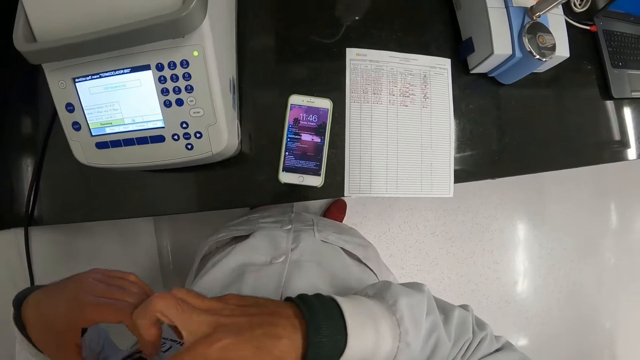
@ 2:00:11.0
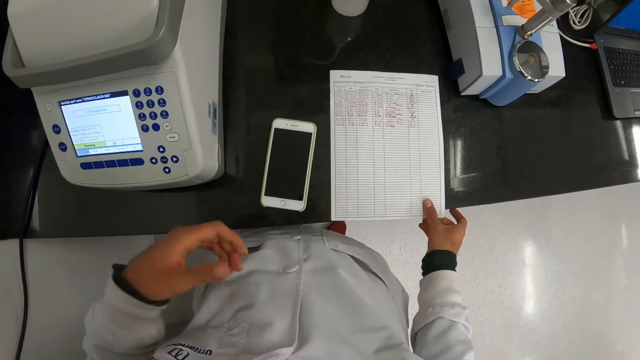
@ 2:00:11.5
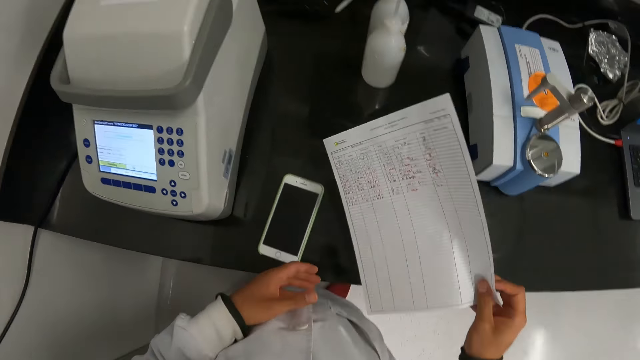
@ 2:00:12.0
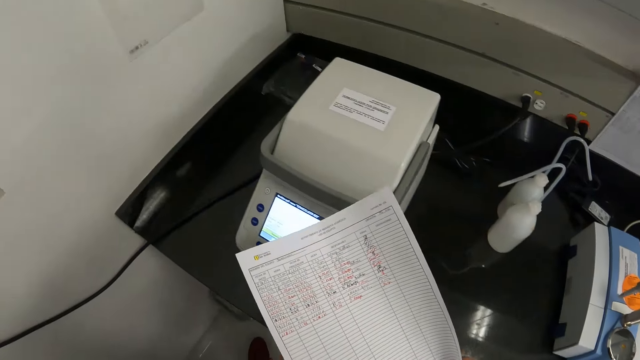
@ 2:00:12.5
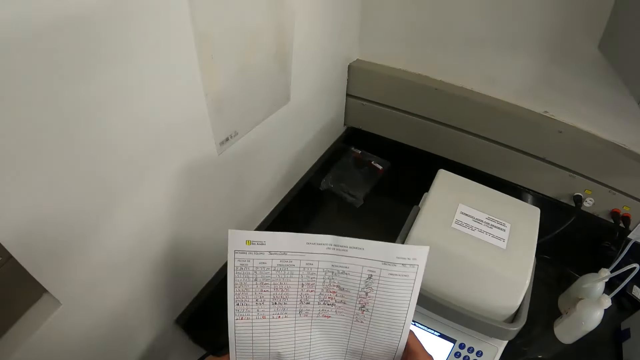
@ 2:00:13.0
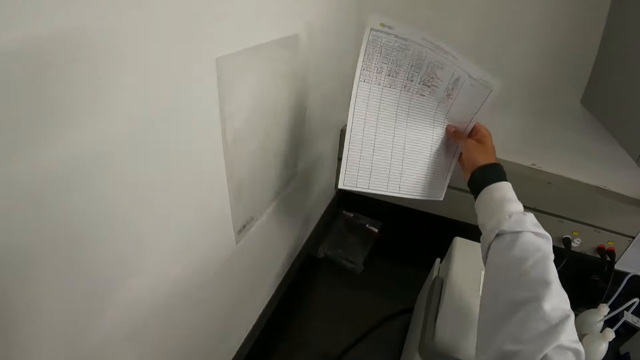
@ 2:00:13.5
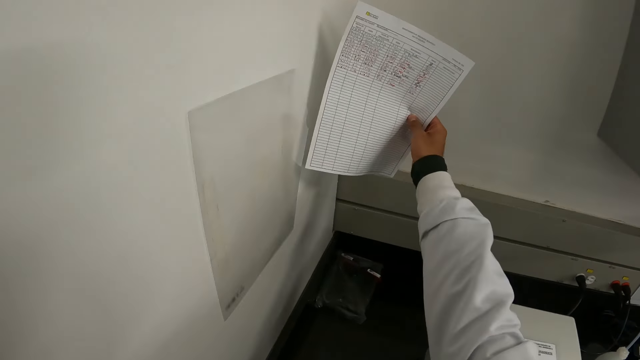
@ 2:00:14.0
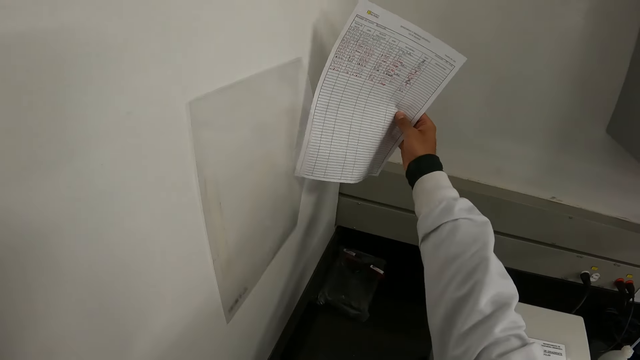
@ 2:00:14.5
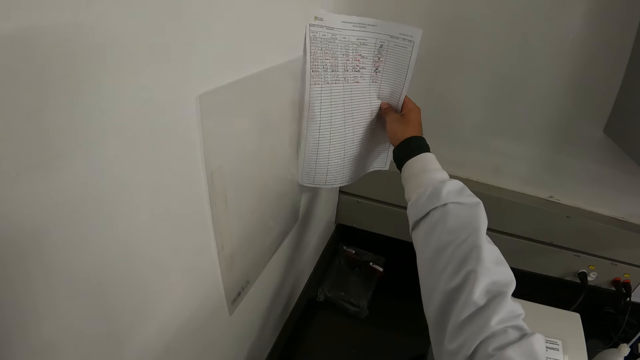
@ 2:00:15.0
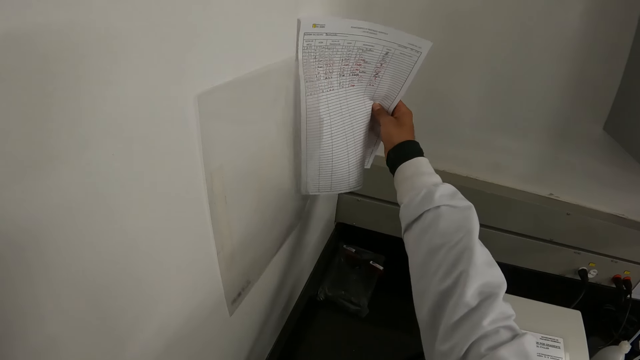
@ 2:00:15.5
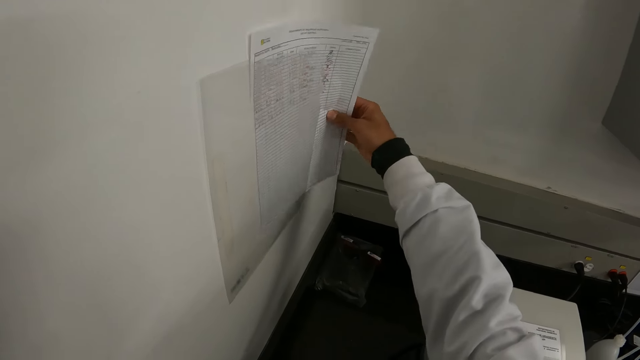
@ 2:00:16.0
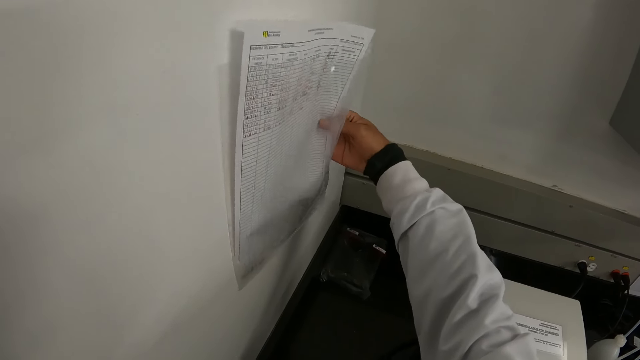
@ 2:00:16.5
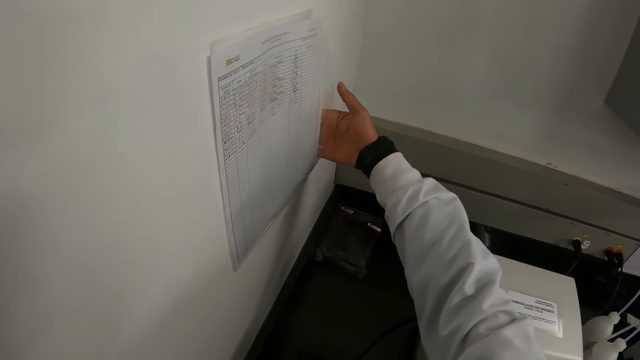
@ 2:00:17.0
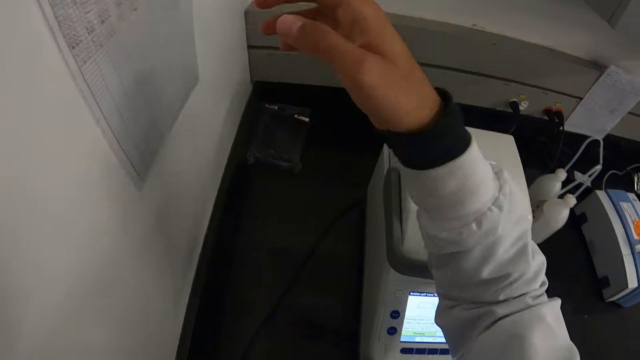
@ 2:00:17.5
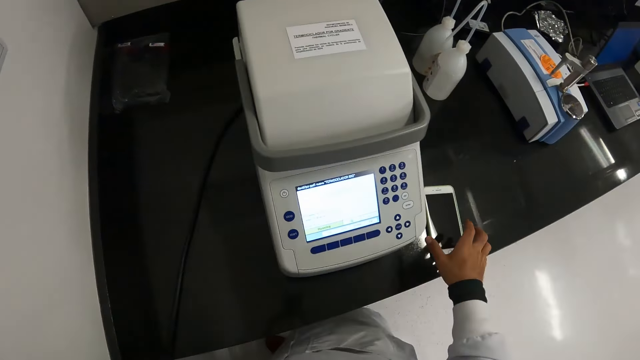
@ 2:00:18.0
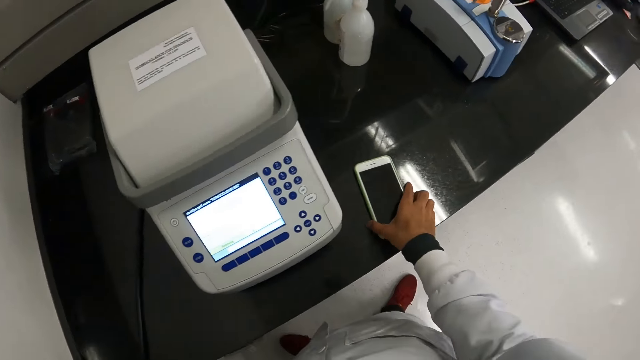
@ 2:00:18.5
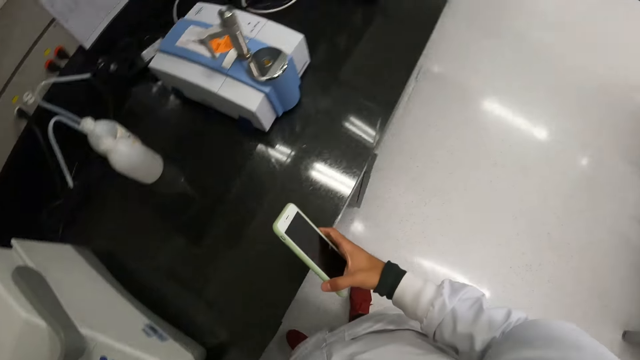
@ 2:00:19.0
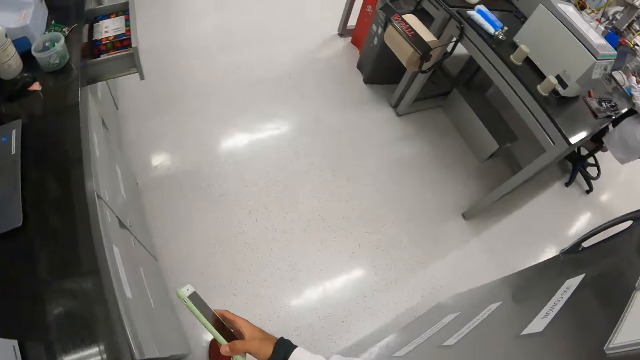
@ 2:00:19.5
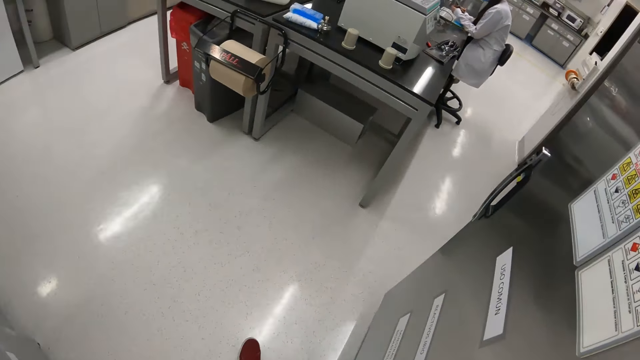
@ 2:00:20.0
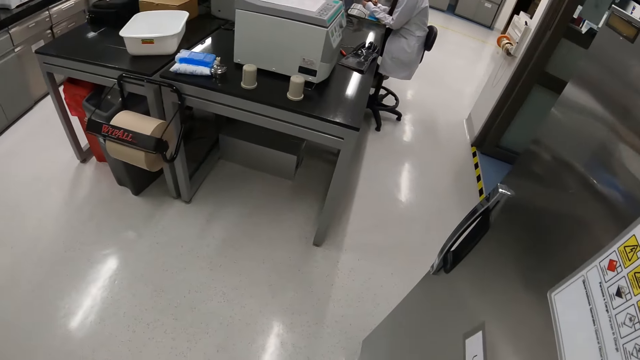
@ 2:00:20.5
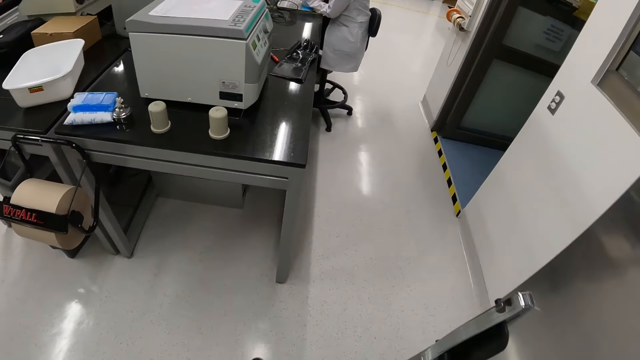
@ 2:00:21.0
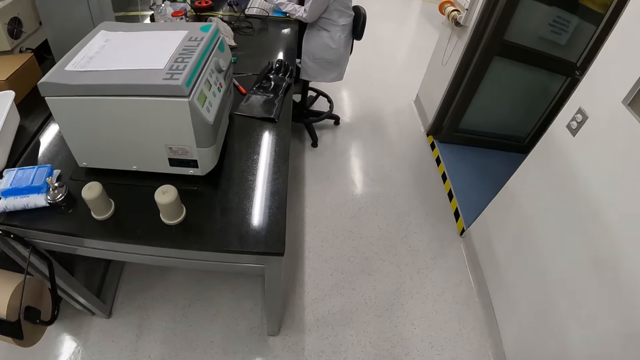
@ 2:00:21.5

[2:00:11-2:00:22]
The camera wearer picks the paper from the work table with his right hand. He holds the paper with his hands. He places the paper in the leaflet holder with his right hand. He picks the phone from the work table with his right hand. He walks towards a woman.

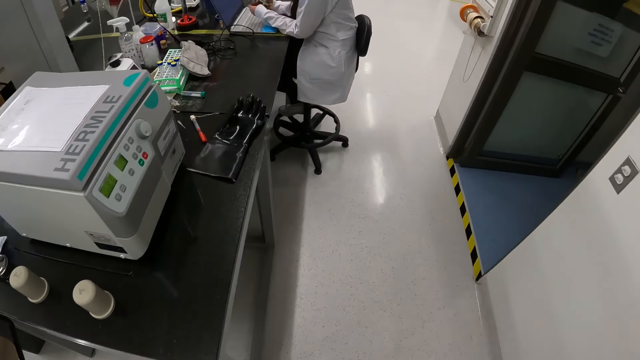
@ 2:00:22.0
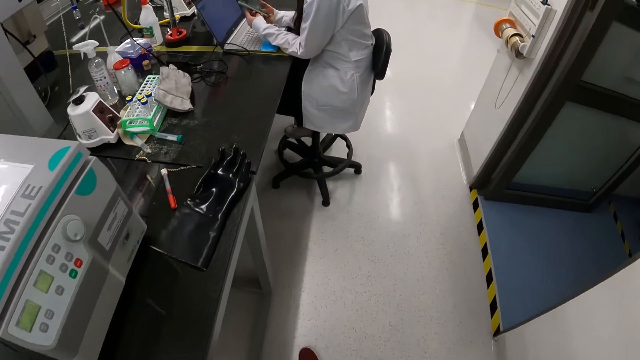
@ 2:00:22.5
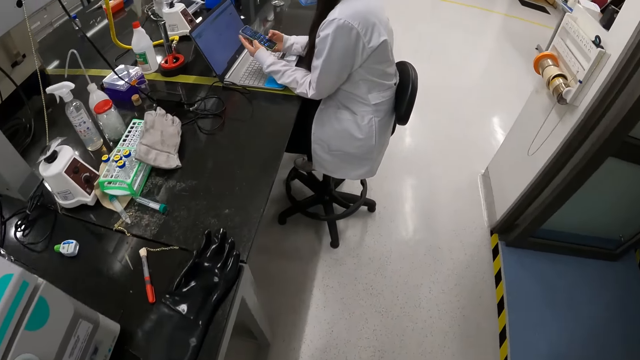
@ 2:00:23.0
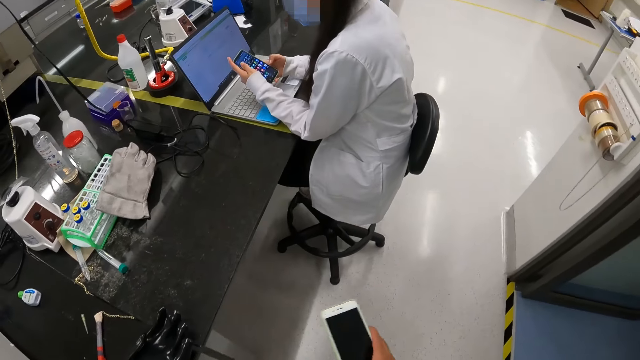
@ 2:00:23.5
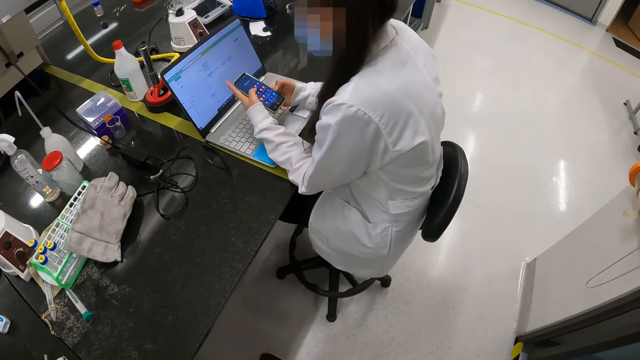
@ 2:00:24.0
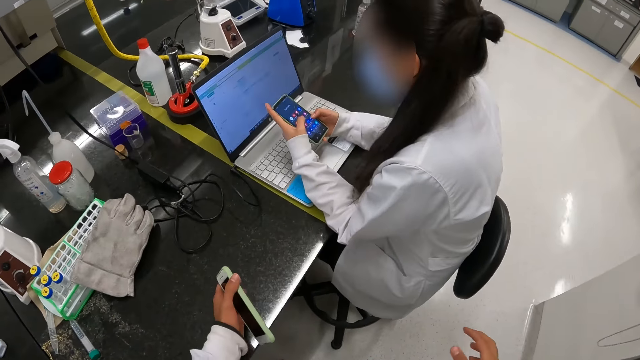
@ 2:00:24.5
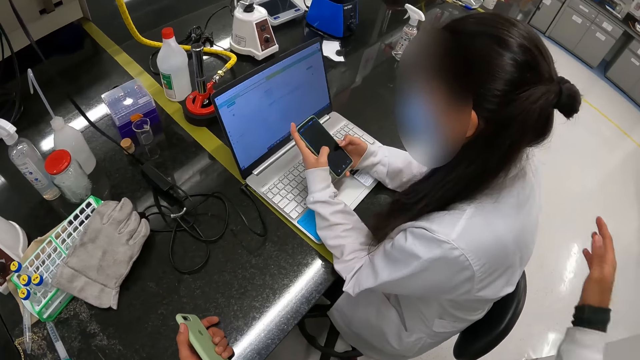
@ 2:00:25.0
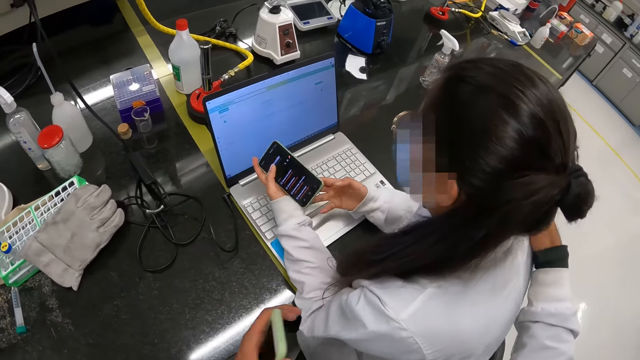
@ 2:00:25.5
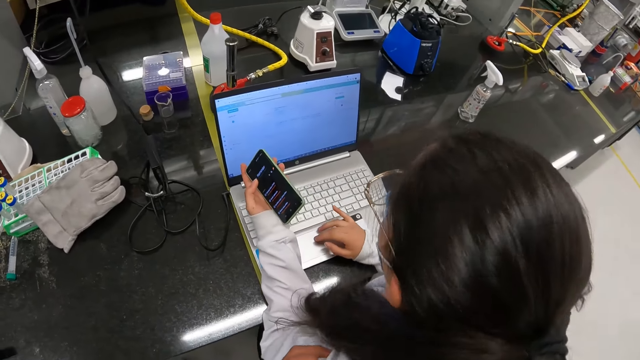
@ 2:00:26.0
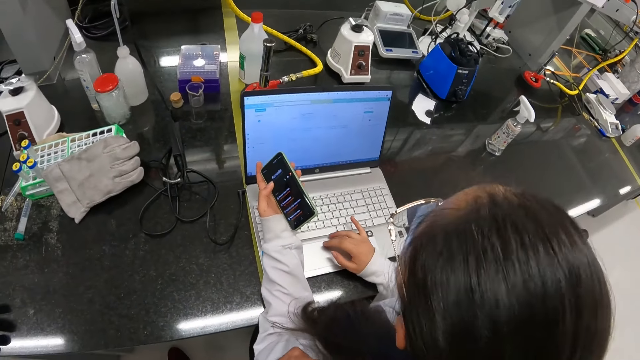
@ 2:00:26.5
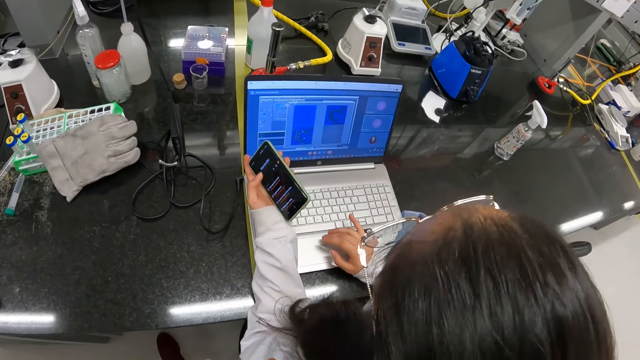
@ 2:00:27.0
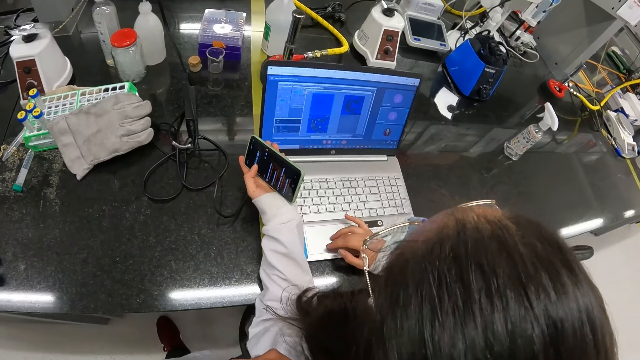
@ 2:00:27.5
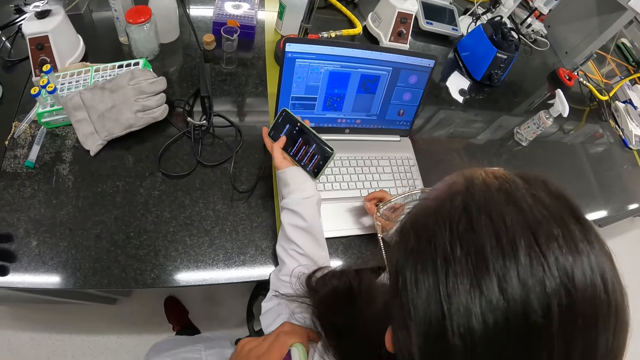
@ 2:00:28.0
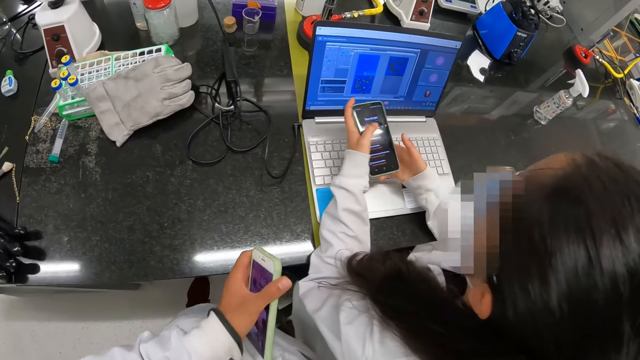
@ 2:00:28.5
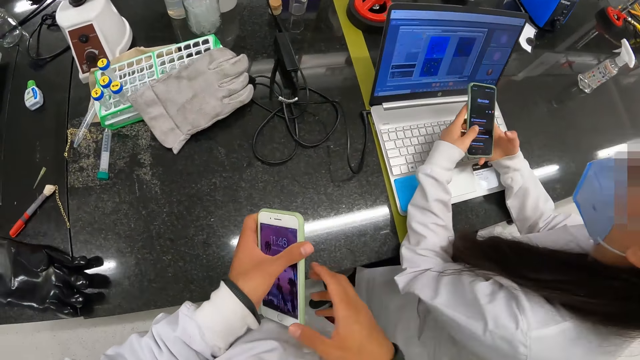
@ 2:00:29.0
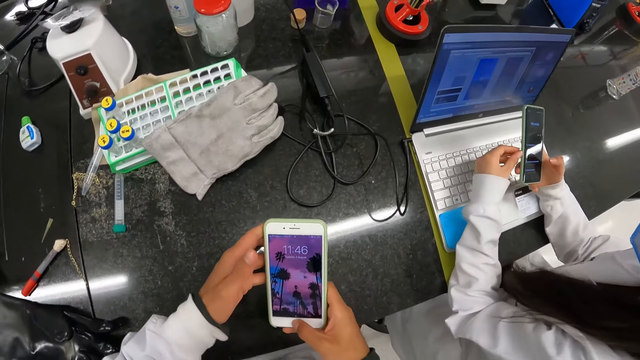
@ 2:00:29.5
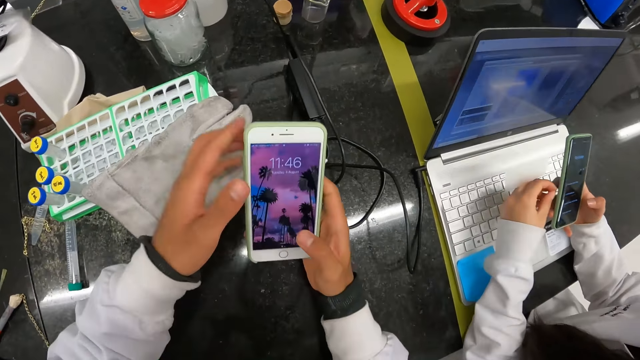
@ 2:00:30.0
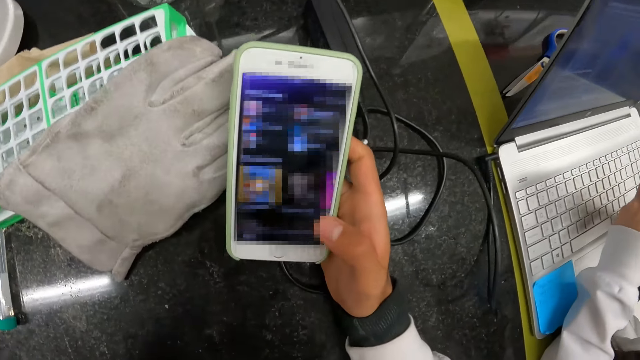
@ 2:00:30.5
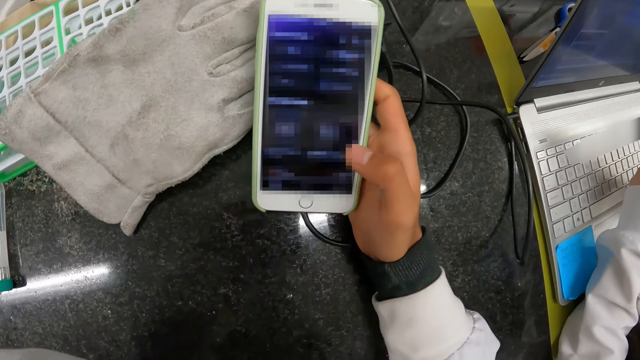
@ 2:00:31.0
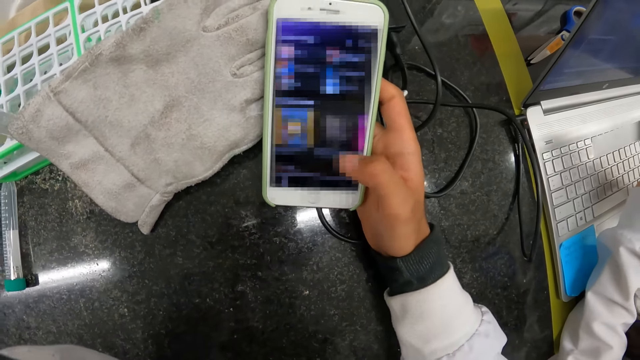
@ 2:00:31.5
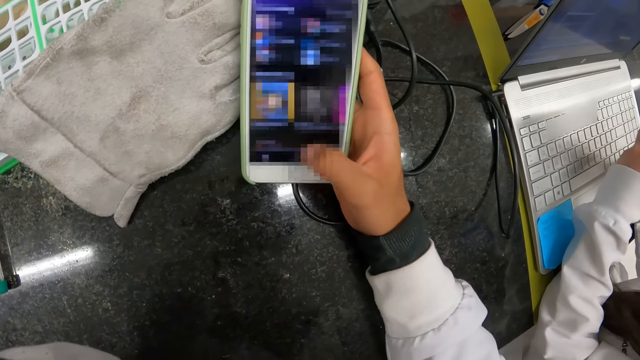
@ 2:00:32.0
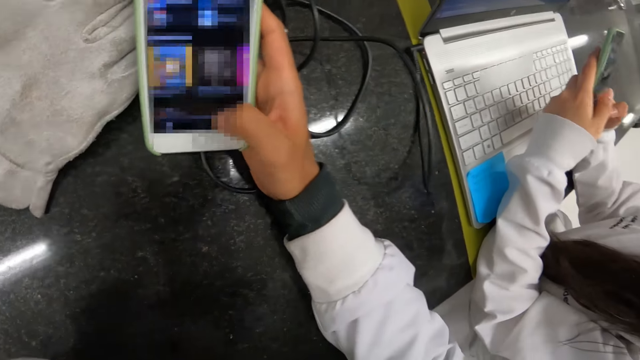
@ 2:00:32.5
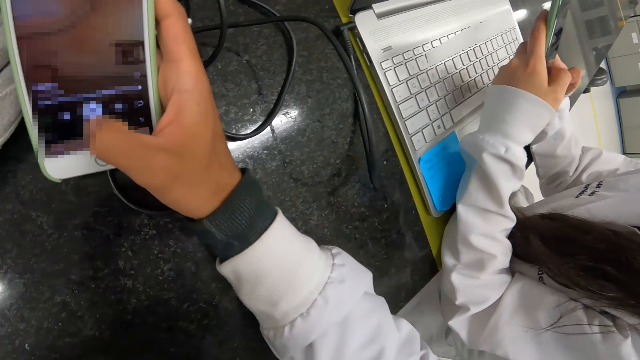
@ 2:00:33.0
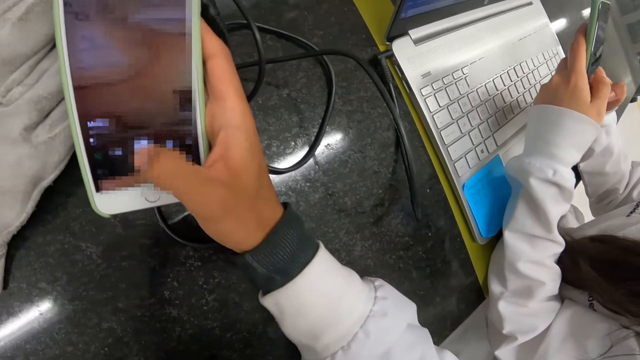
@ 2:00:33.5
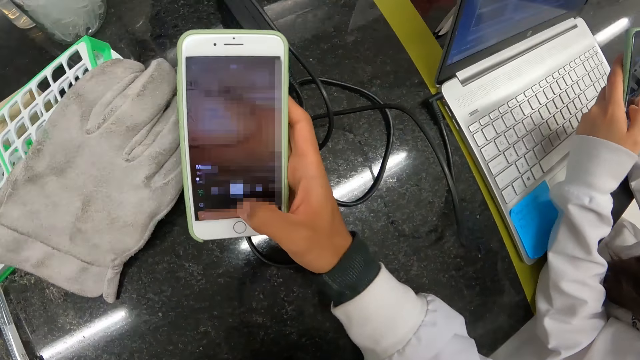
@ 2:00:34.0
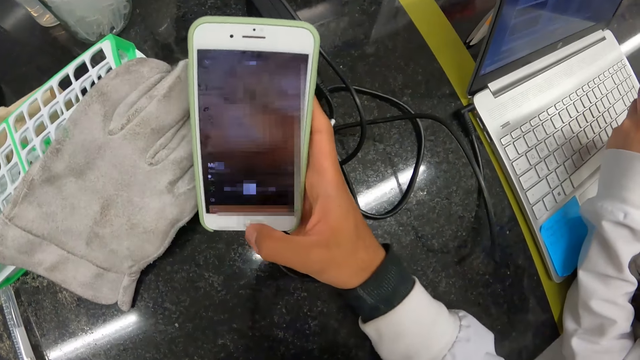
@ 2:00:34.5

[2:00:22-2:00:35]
The woman presses a phone with her hands. The camera wearer holds the phone with his left hand. He pats the woman with his right hand. He holds the woman with his hands. The woman operates a laptop on a work table with her right hand. The camera wearer interacts with the woman. He holds the phone with his hands. The woman passes the phone from her left hand to her right hand. The camera wearer places his hands on the work table. He touches the phone. He presses the phone with his right hand. The woman presses the phone with her hands.
